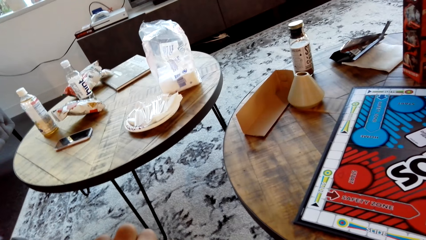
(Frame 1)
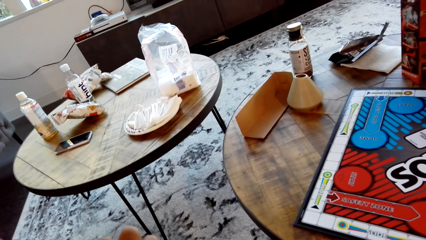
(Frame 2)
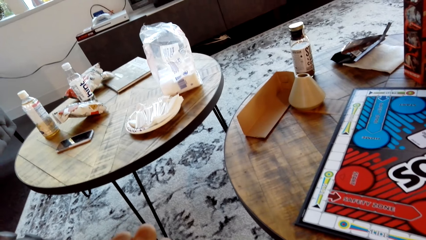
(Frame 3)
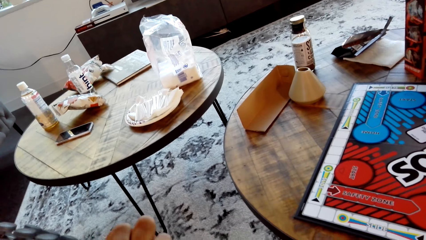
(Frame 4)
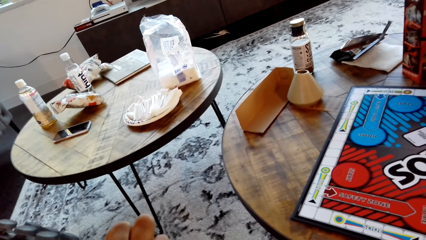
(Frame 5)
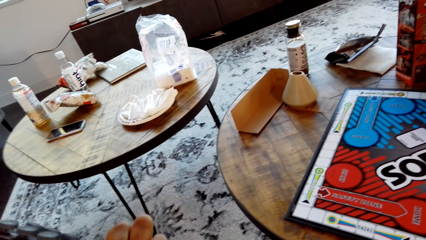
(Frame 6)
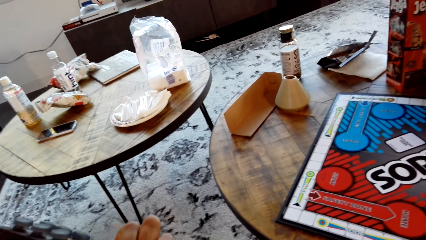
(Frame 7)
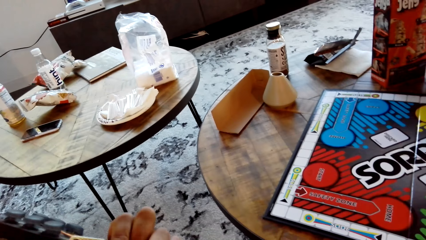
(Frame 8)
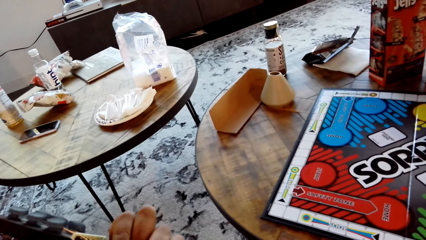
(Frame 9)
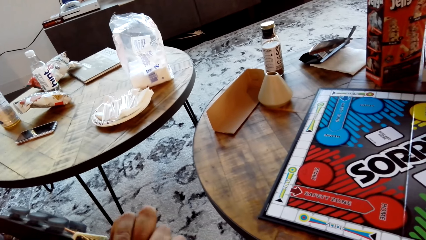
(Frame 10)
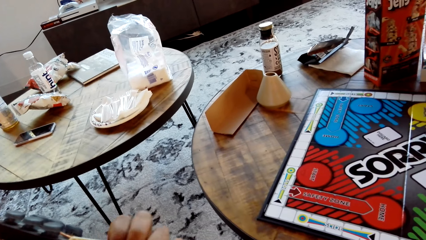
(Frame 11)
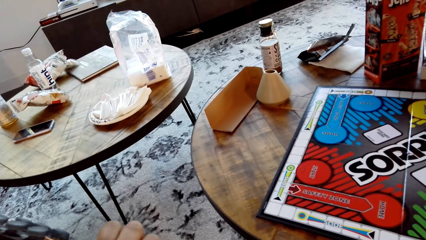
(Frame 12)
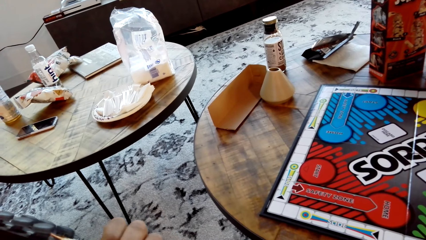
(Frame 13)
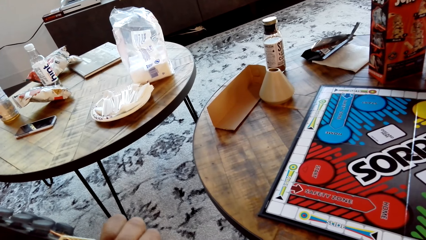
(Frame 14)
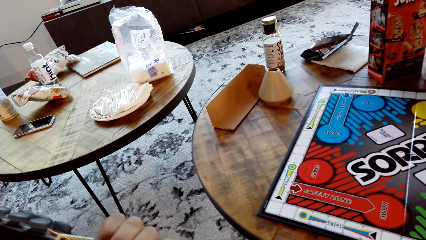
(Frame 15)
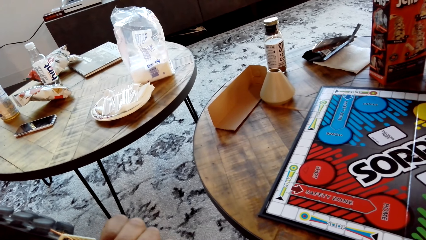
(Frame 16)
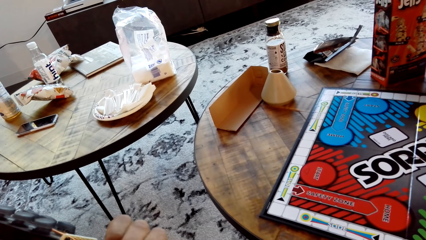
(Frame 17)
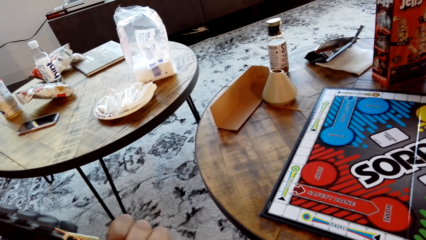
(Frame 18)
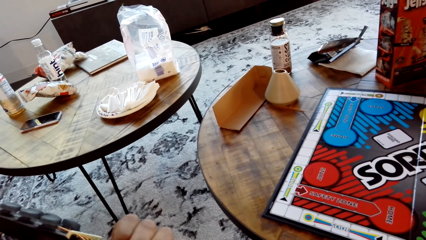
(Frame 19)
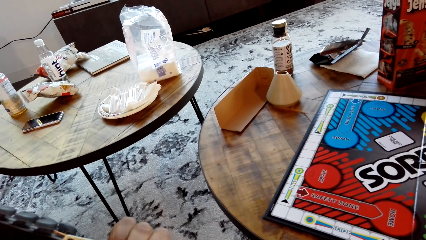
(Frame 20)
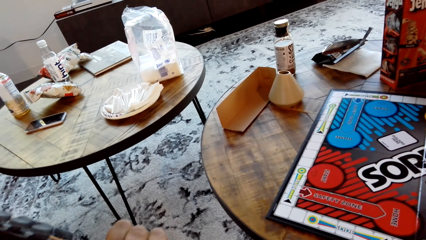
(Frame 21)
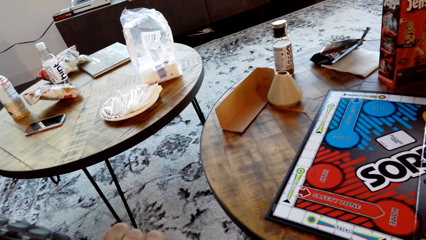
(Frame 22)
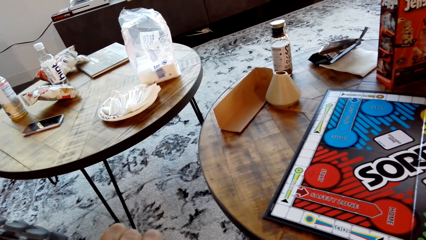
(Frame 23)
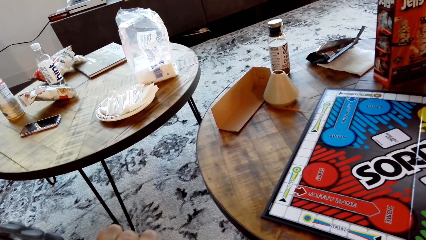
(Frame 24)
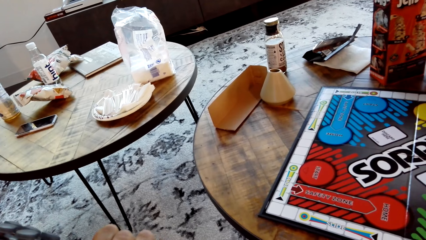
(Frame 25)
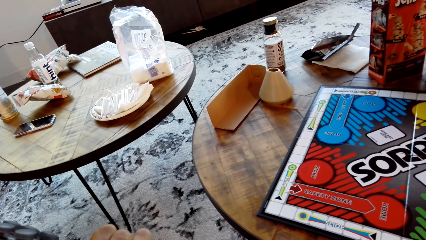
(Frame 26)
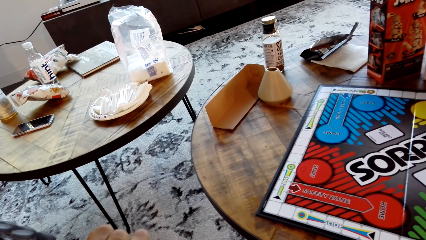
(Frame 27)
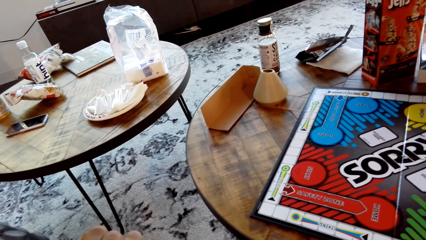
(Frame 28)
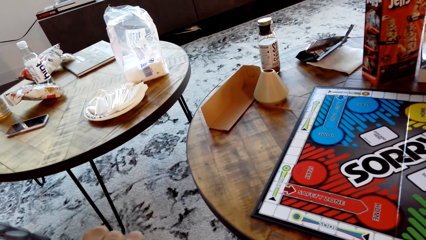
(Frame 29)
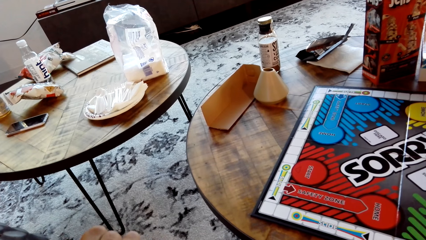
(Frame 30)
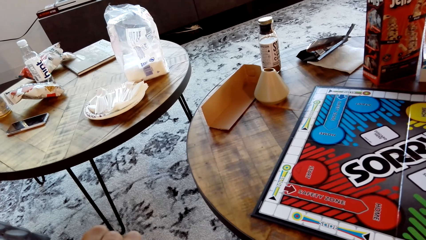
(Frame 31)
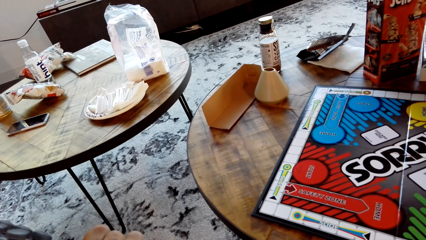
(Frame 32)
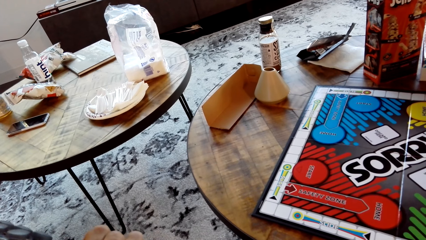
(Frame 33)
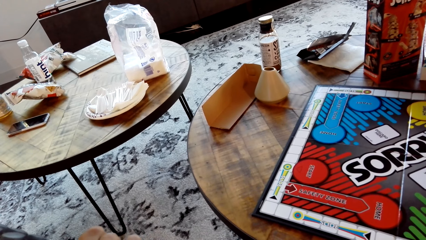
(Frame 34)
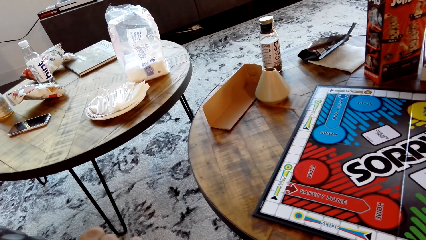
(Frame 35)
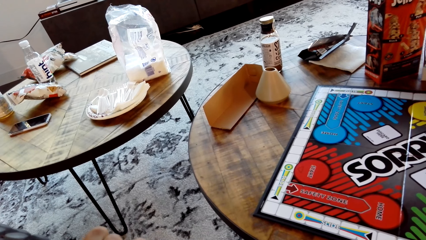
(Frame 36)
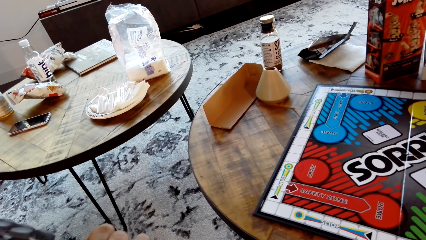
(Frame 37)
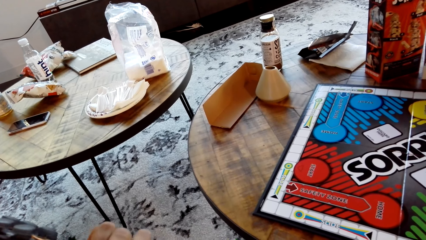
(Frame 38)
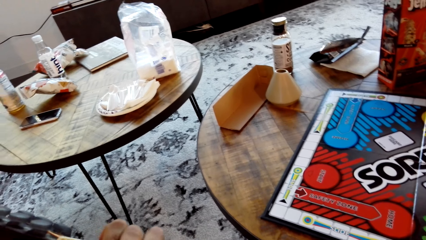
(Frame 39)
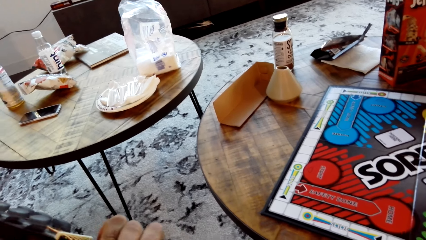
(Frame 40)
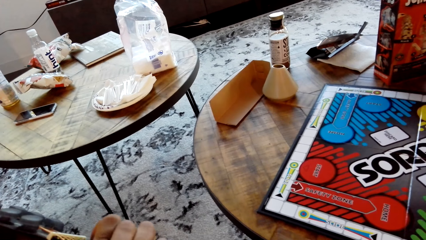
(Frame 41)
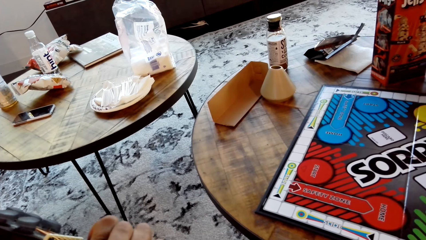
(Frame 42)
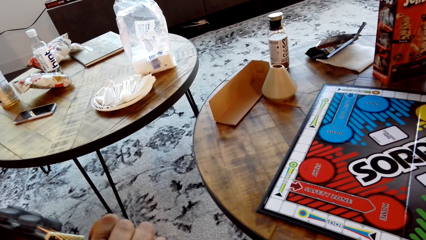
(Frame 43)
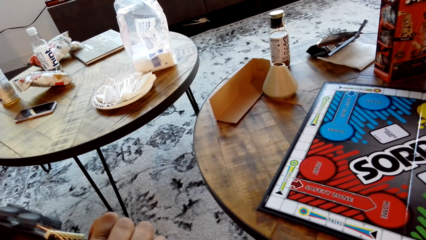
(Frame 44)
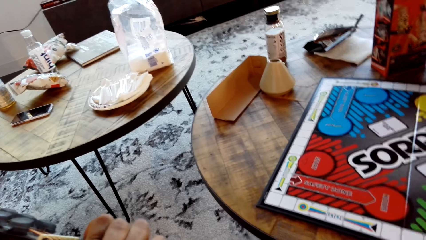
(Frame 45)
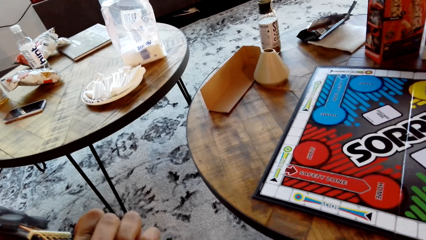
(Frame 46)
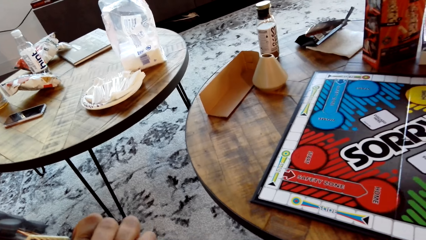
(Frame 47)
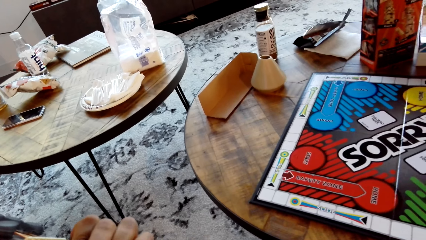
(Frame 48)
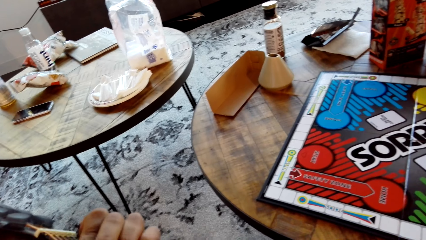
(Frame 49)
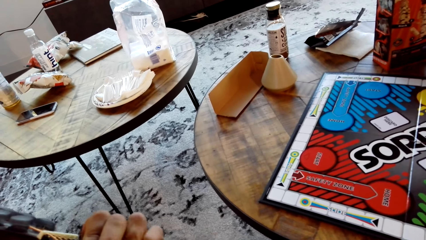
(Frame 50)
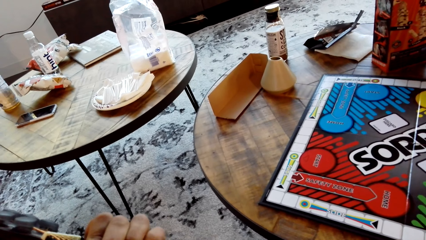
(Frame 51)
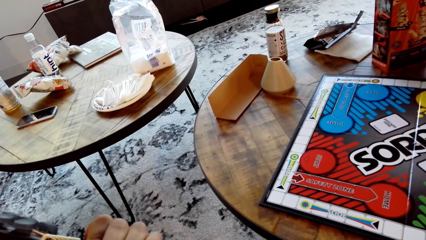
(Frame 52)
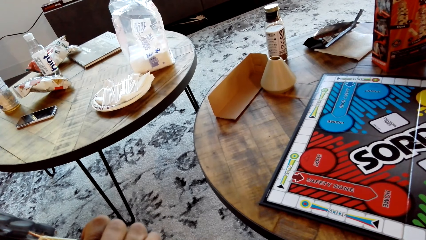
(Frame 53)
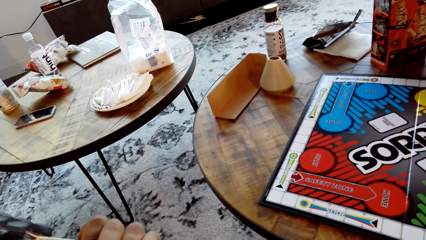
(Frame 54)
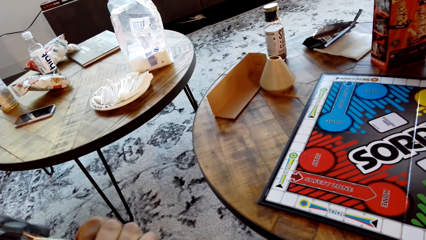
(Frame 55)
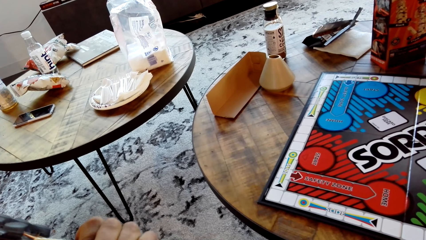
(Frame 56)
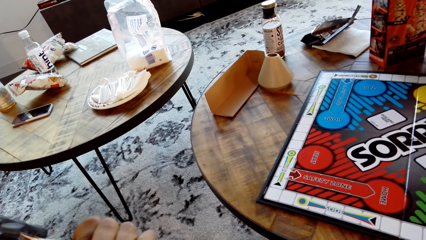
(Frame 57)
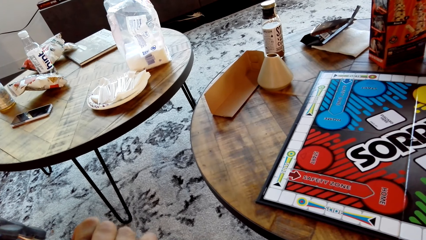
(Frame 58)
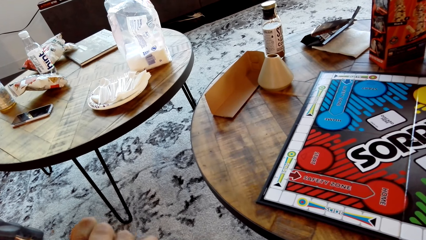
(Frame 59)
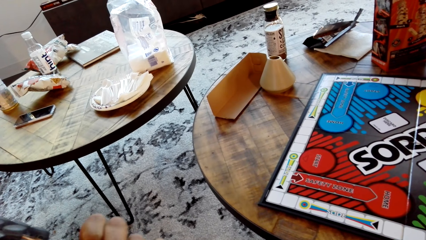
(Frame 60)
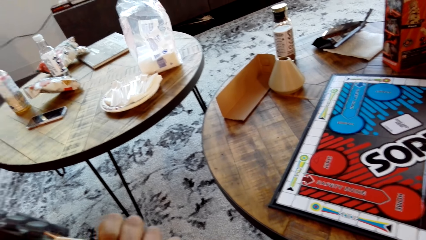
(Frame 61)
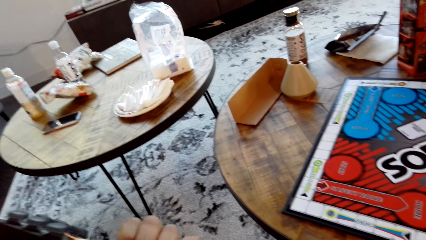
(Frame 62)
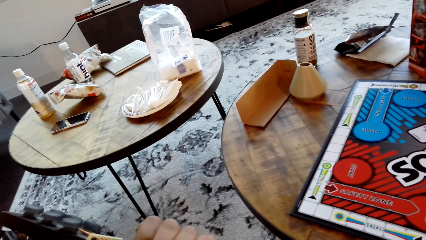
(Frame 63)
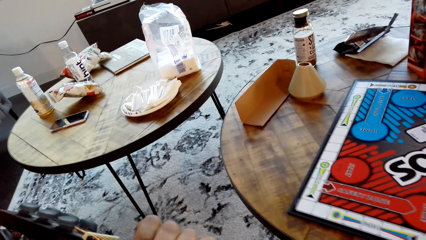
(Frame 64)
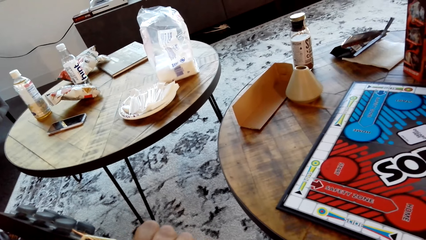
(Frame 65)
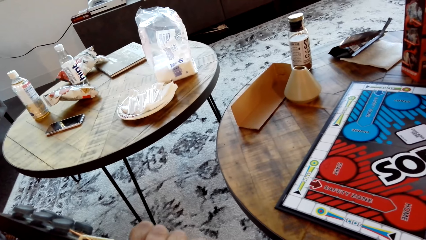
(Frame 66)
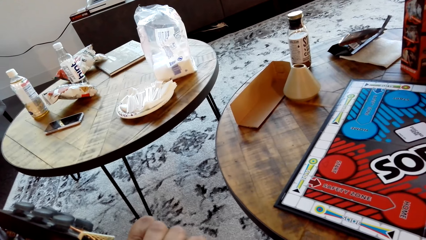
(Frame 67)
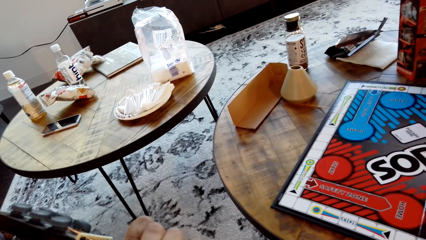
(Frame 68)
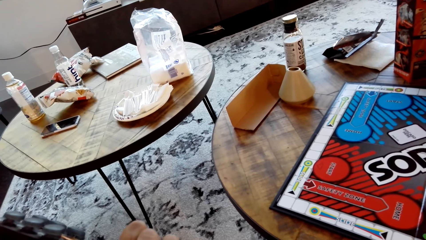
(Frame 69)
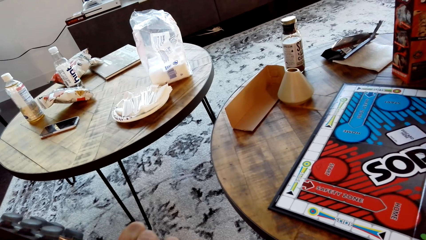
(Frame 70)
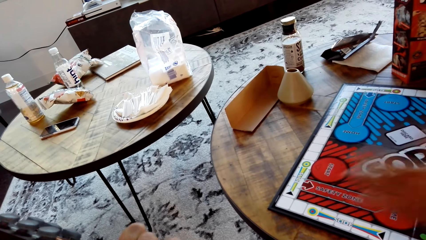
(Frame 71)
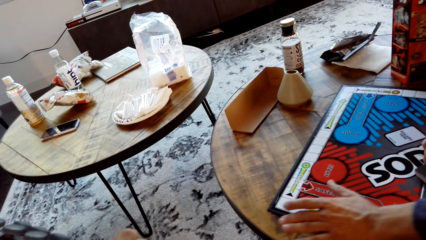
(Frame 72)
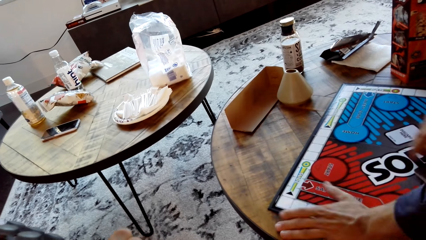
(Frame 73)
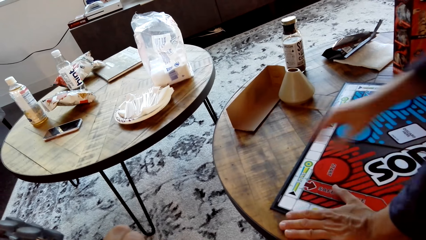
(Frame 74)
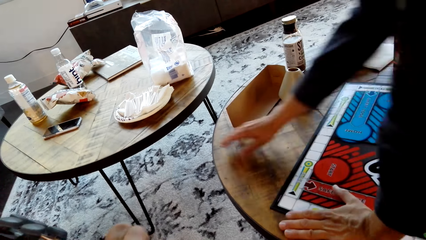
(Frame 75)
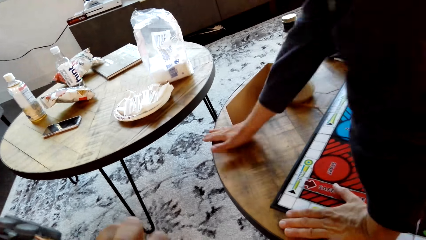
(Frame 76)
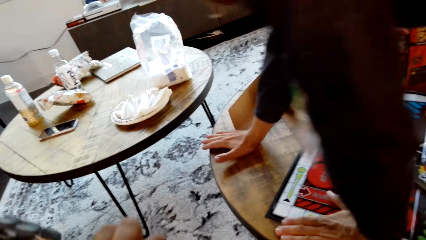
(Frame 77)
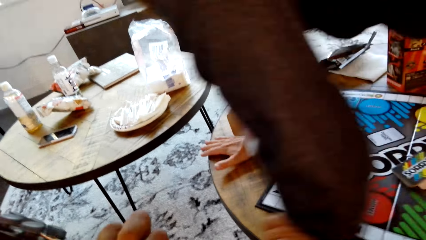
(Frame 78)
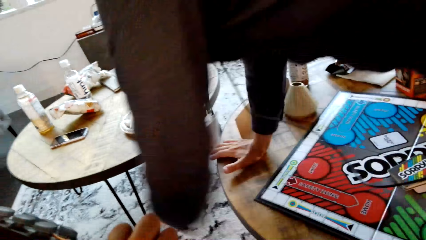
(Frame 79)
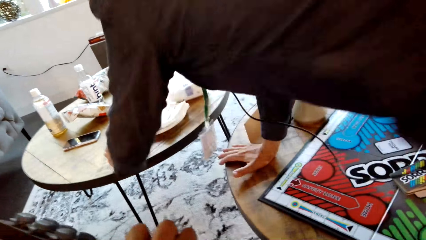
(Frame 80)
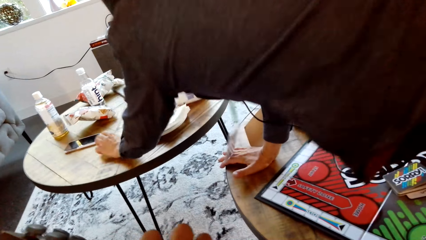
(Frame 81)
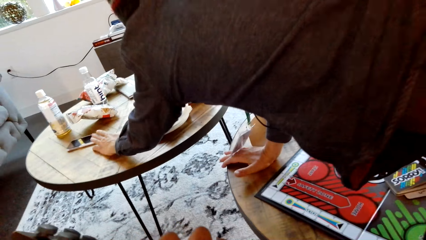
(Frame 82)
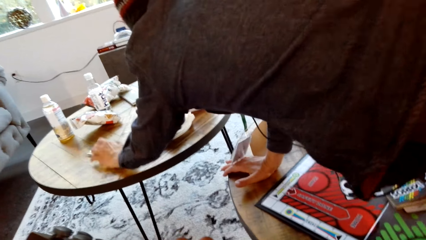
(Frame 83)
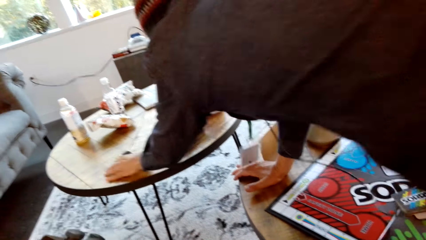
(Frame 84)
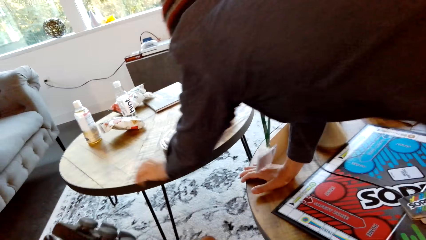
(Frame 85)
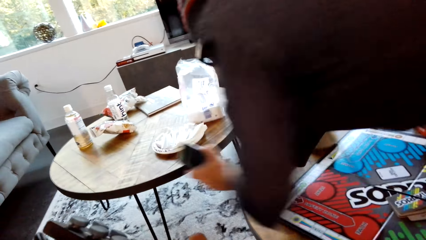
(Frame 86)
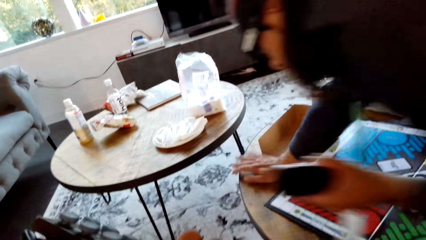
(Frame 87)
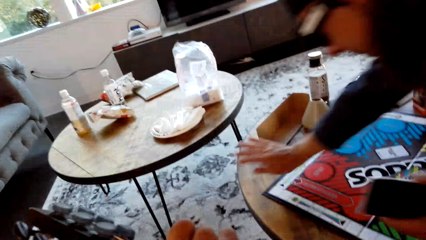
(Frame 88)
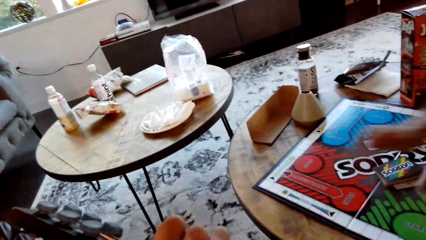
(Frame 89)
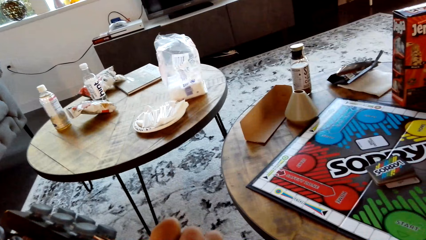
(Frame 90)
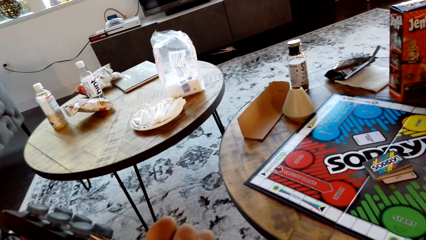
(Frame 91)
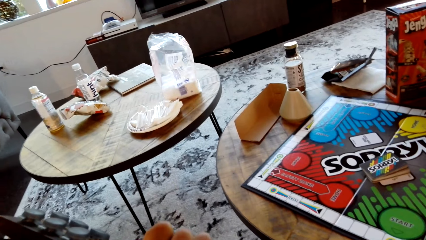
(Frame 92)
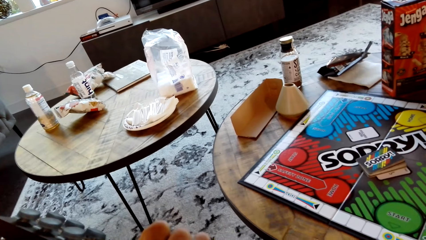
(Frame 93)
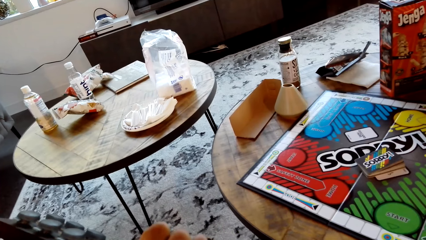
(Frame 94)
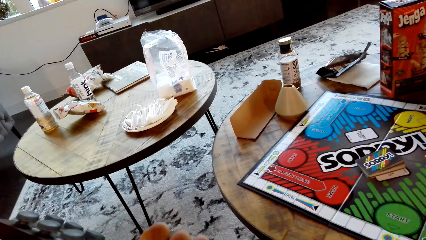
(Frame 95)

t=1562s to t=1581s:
A man picks up a phone. The camera wearer interacts with the man.
